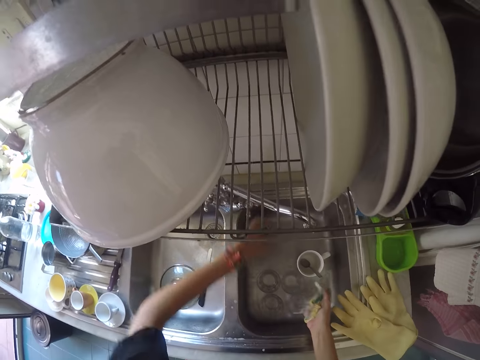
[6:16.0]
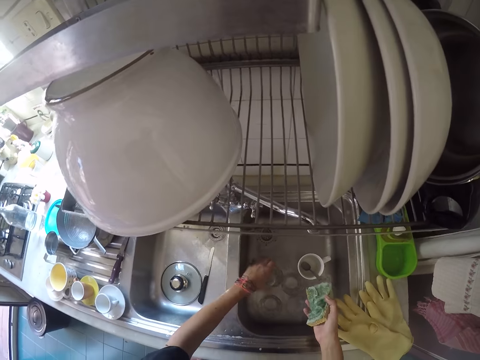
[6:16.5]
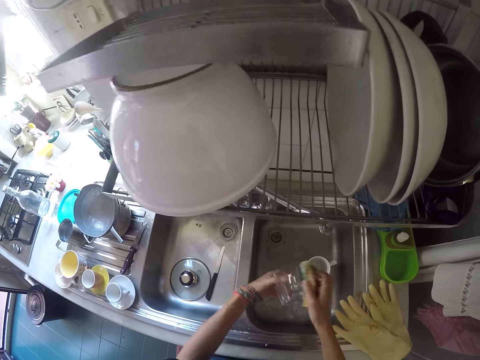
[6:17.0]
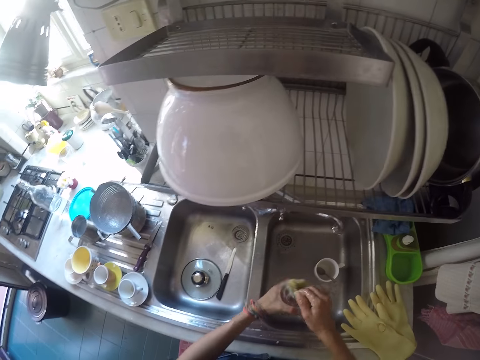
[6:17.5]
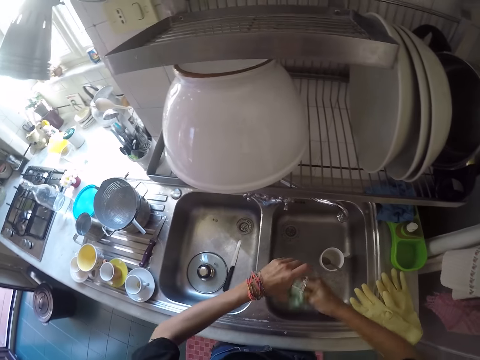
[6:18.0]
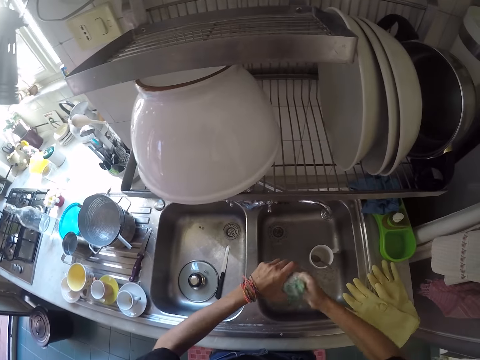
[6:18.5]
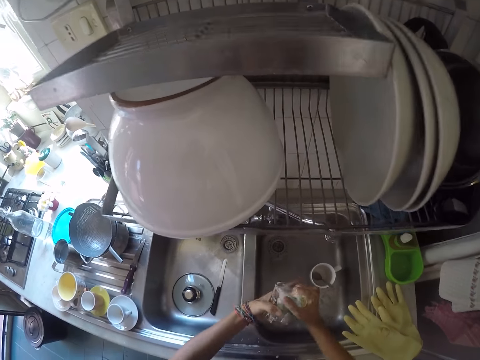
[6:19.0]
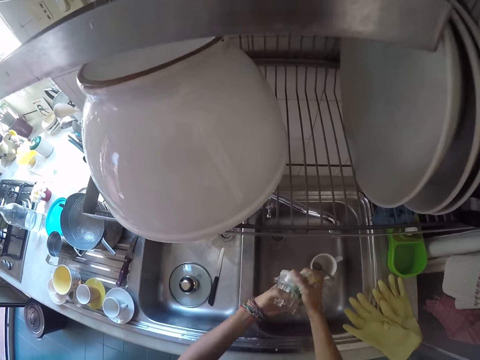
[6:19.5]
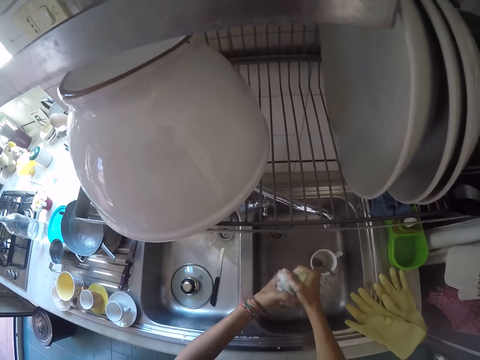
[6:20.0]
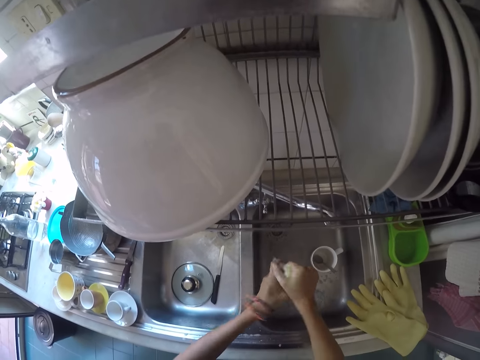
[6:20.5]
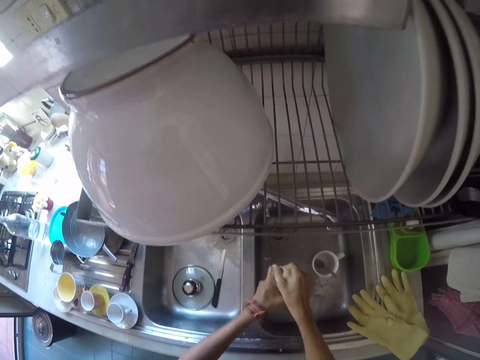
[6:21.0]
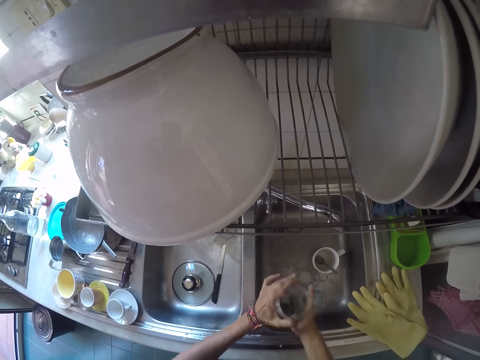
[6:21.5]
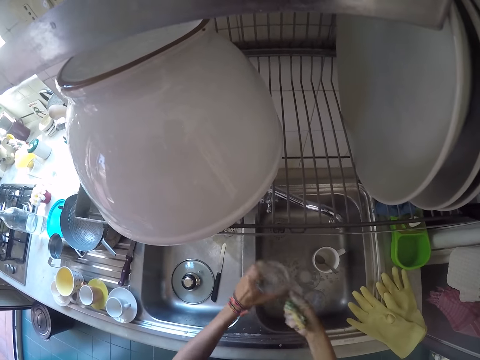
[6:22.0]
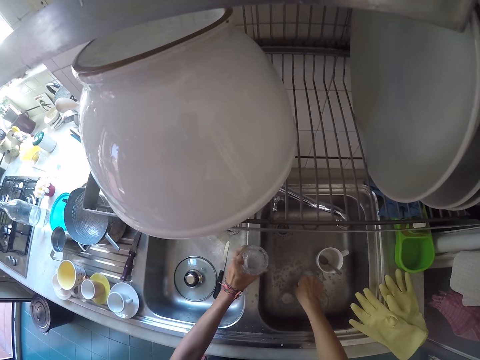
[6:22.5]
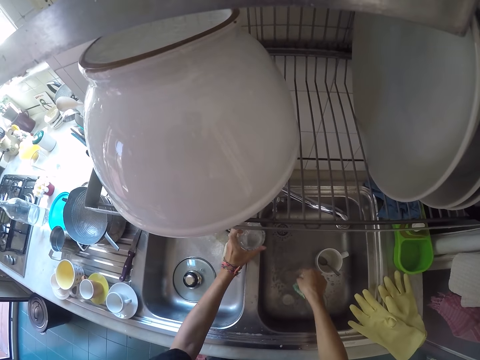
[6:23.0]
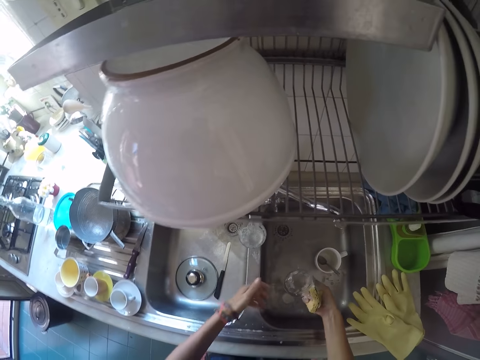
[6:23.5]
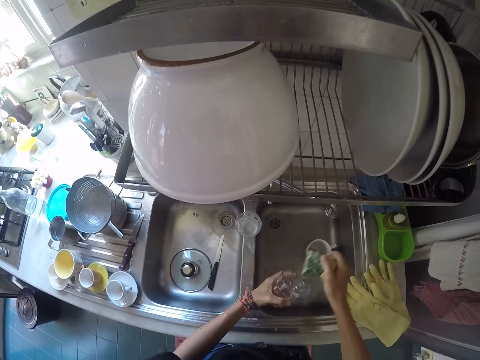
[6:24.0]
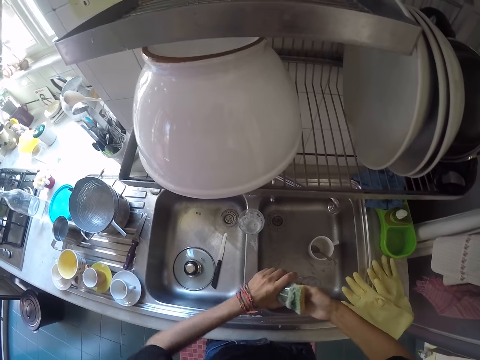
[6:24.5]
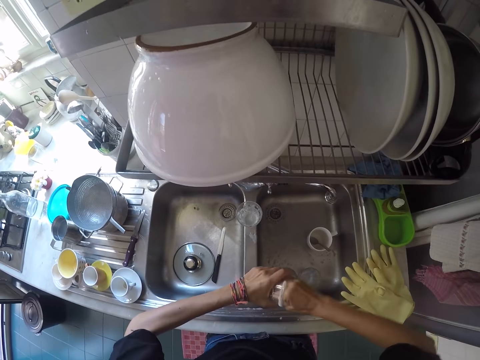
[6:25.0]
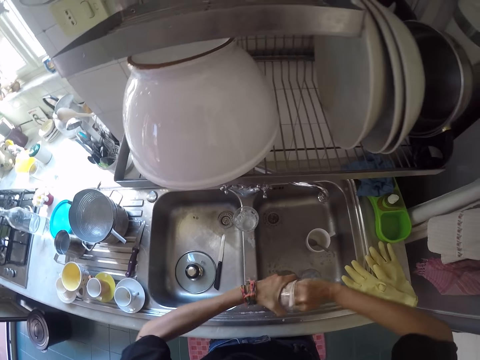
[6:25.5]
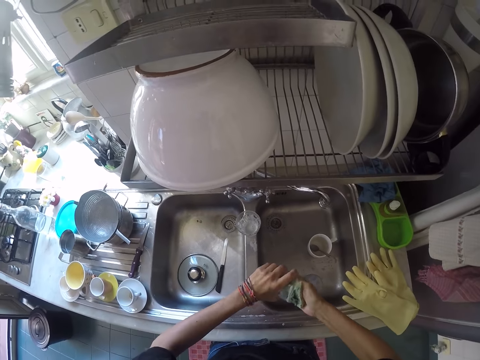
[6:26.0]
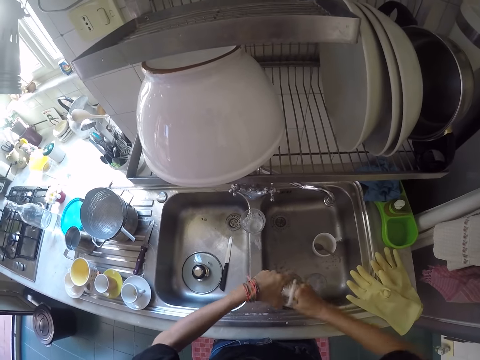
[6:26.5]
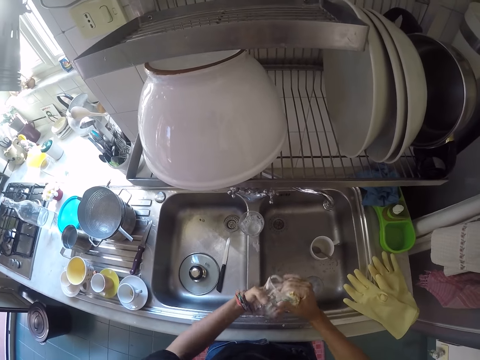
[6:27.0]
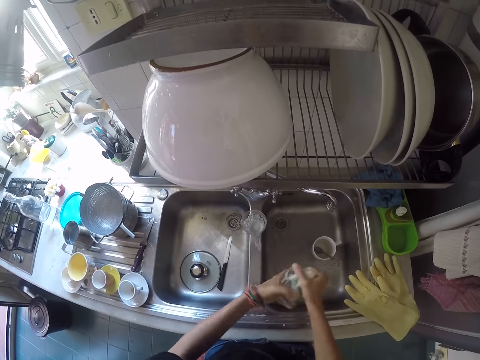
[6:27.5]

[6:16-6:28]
The camera wearer picks a cup from the kitchen sink. They wash the cup with the sponge. They drop the cup on the kitchen sink. They pick another cup from the kitchen sink. They wash the cup with the sponge.

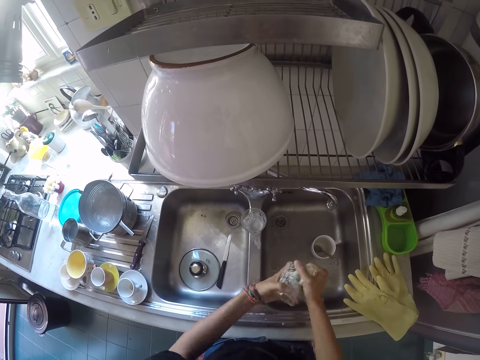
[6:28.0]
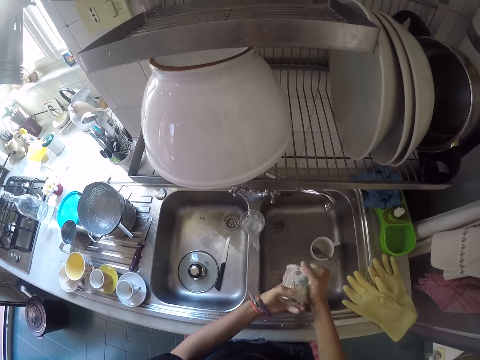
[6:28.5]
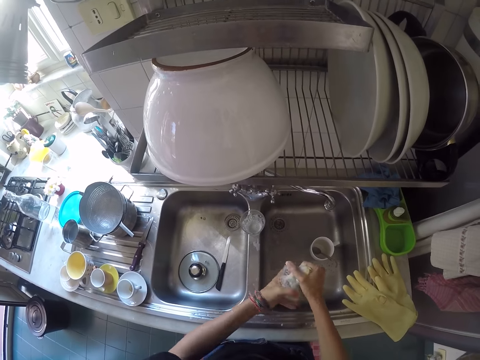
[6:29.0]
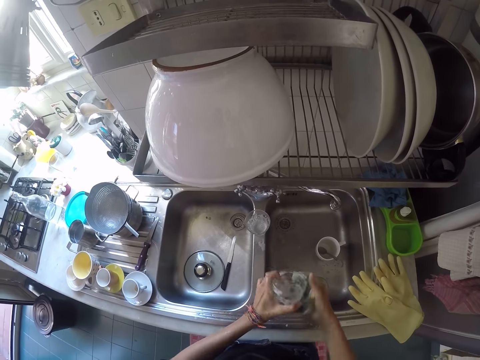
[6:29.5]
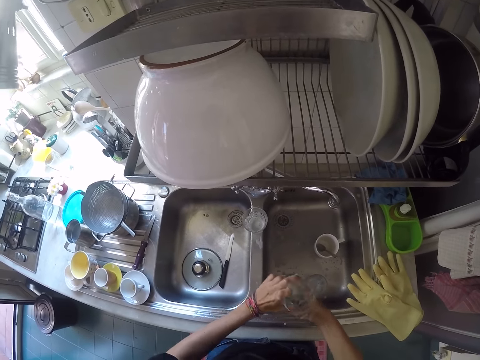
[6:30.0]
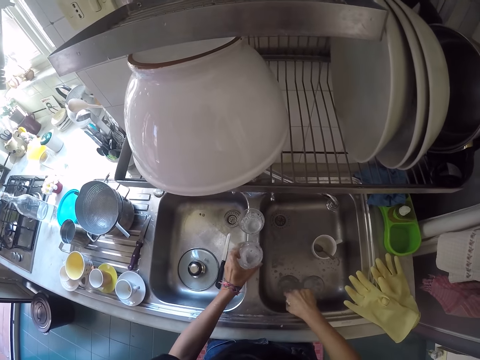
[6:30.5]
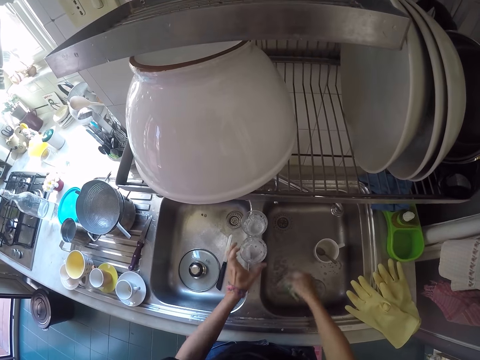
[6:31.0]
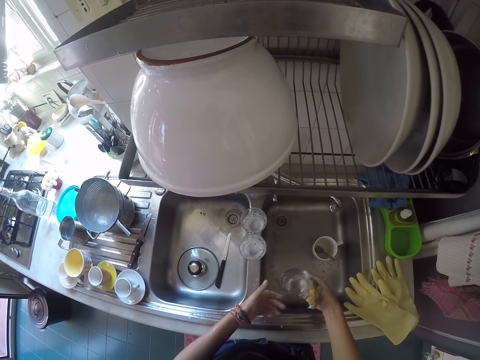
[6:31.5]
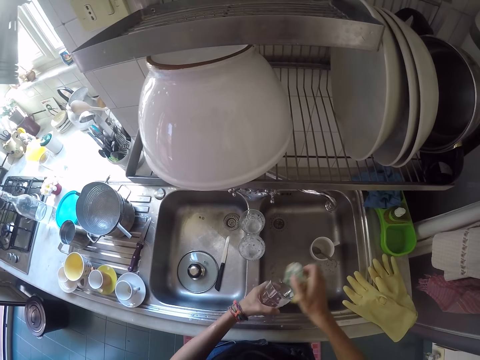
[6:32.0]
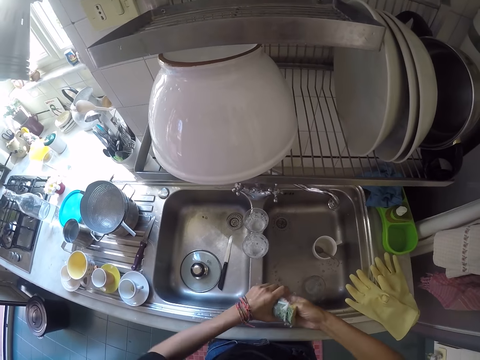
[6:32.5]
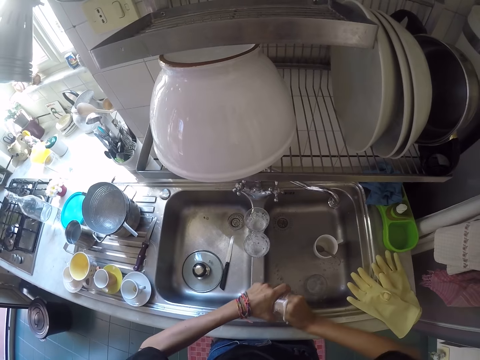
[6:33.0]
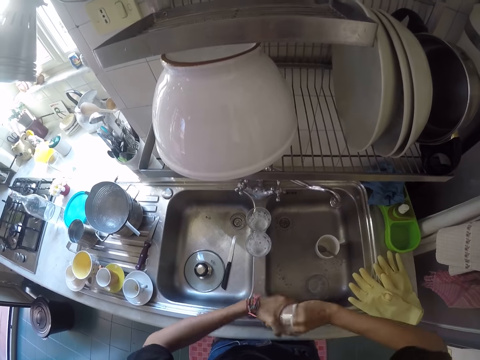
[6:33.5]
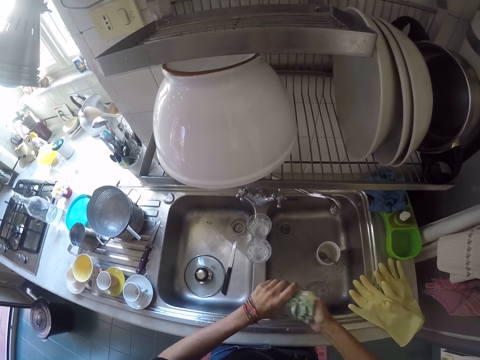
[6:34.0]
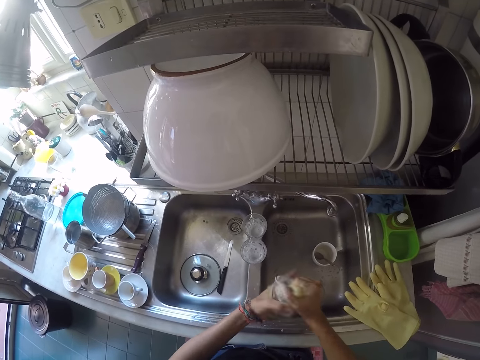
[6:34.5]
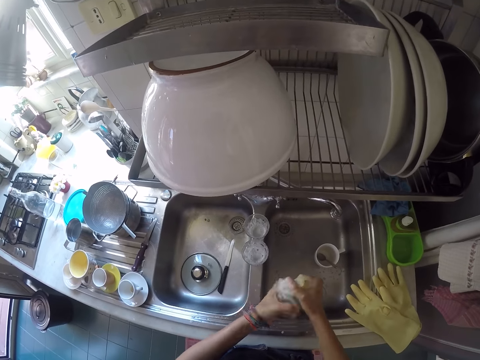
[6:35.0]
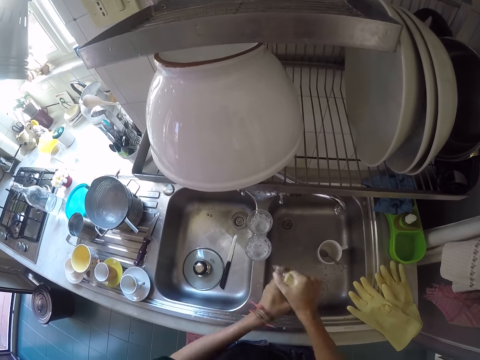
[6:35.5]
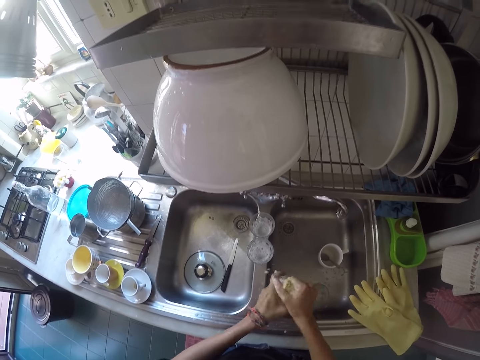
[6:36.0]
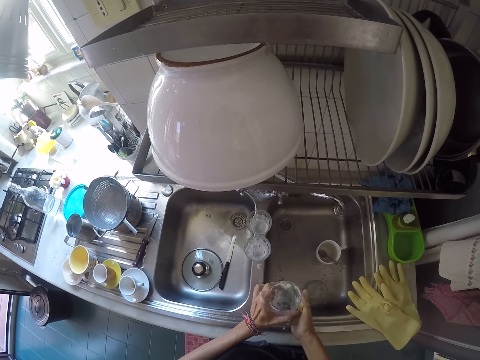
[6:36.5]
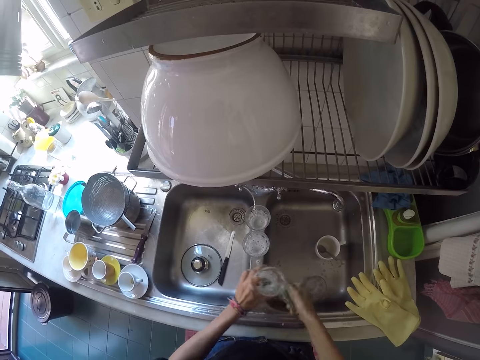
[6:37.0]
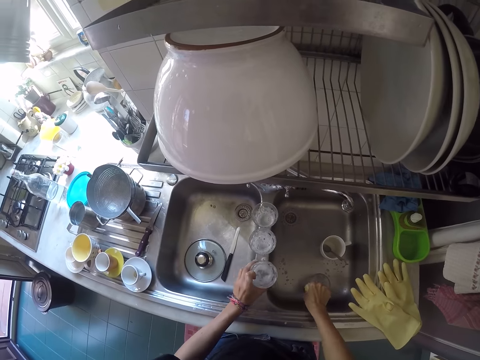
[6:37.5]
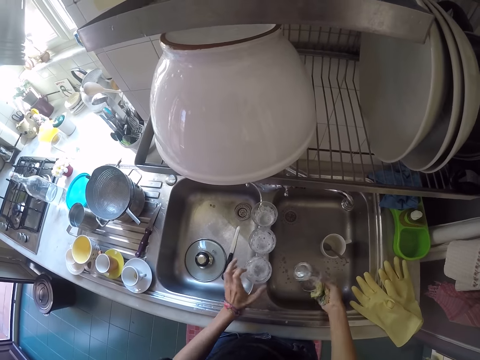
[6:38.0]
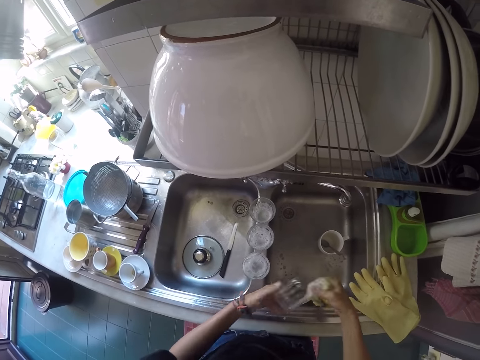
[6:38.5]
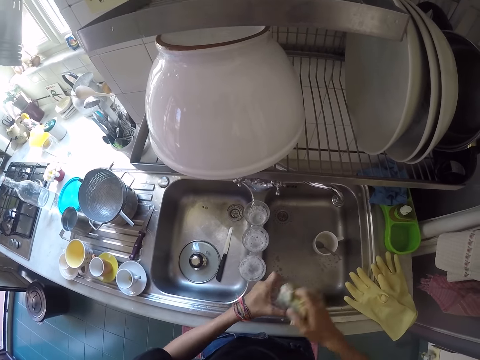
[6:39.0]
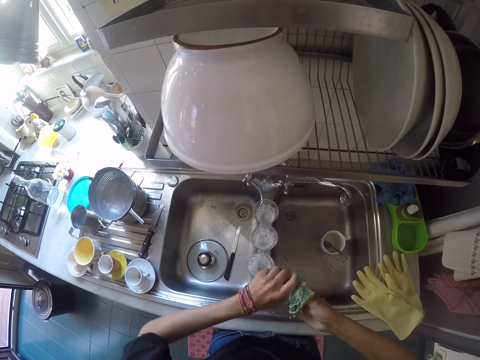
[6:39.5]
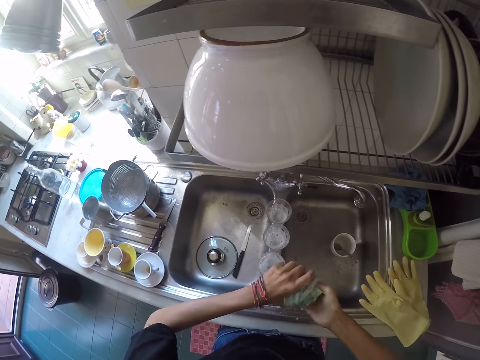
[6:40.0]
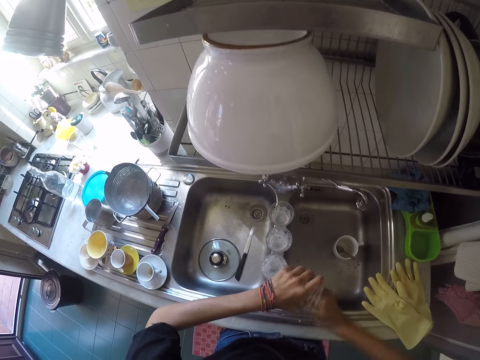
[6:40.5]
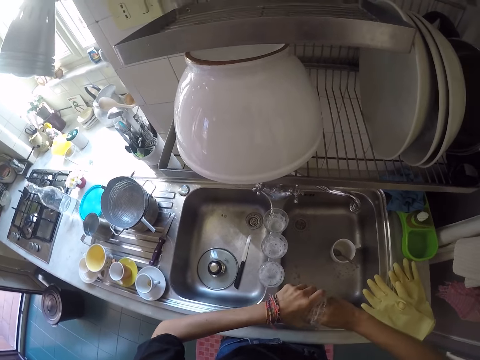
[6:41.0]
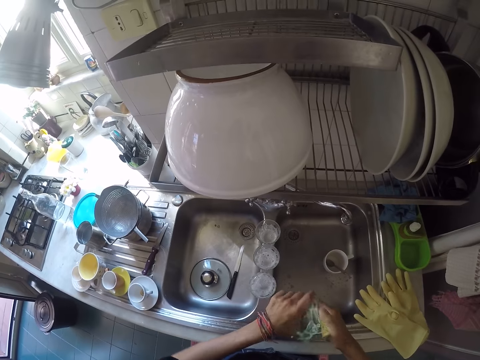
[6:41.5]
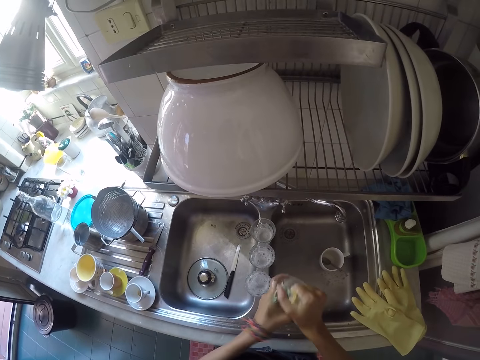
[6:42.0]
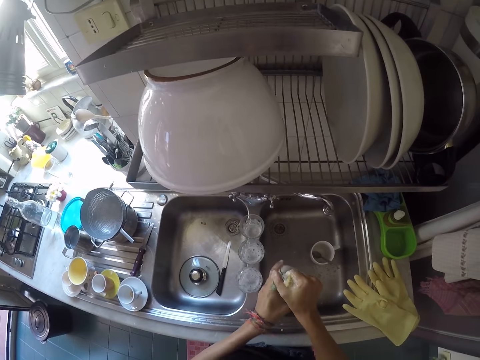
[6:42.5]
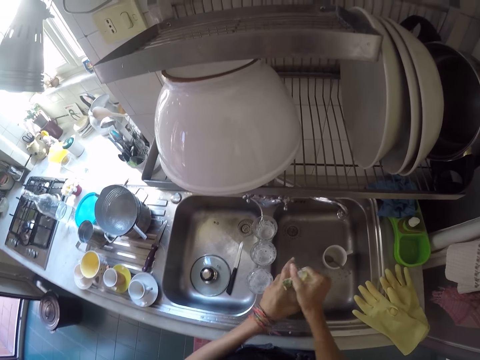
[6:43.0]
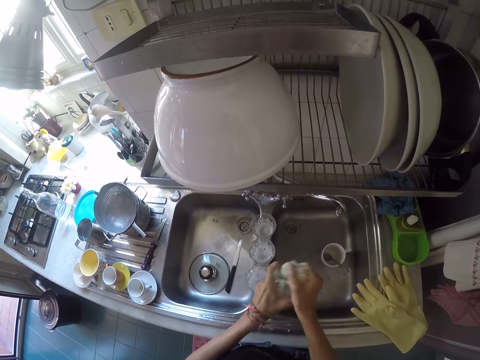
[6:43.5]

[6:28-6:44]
The camera wearer drops the cup on the kitchen sink. They pick another cup from the kitchen sink. They wash the cup with the sponge. They drop the cup on the kitchen sink. They pick another cup from the kitchen sink. They wash the cup with the sponge.
